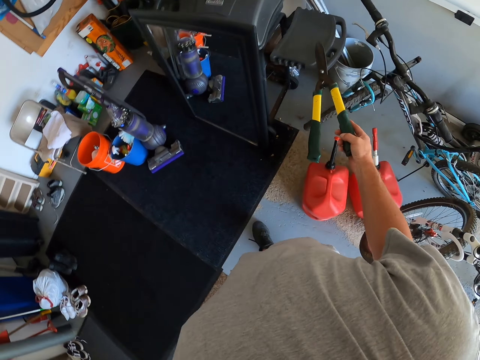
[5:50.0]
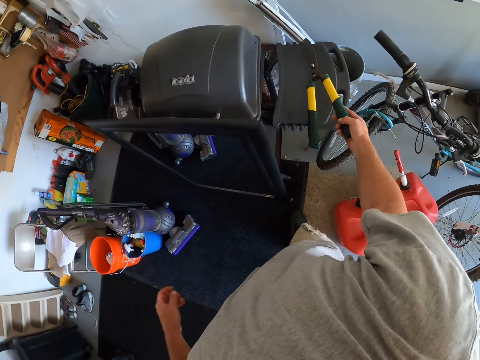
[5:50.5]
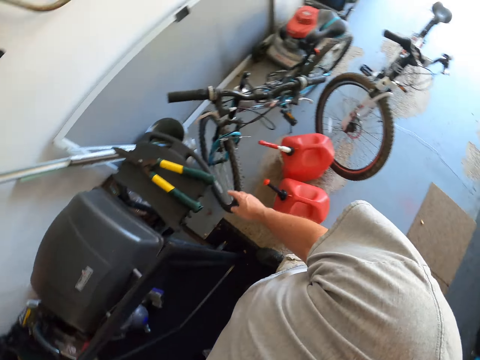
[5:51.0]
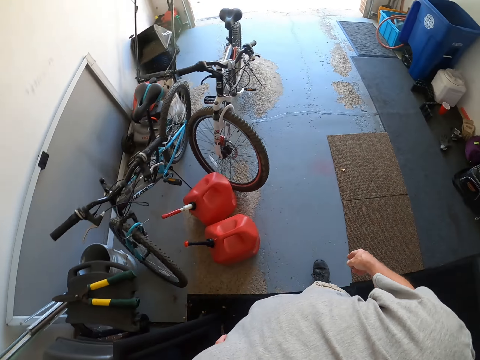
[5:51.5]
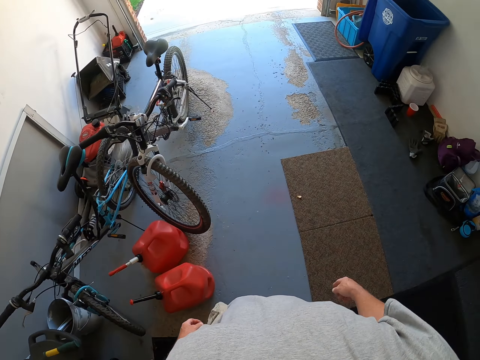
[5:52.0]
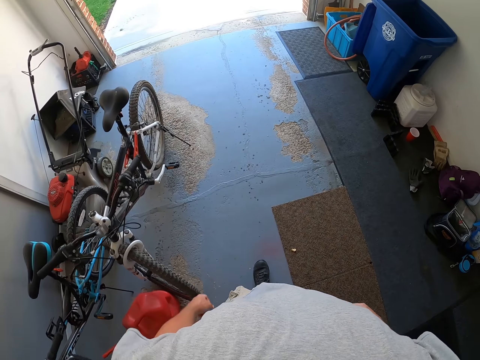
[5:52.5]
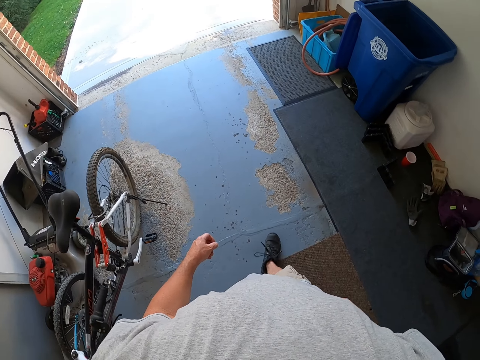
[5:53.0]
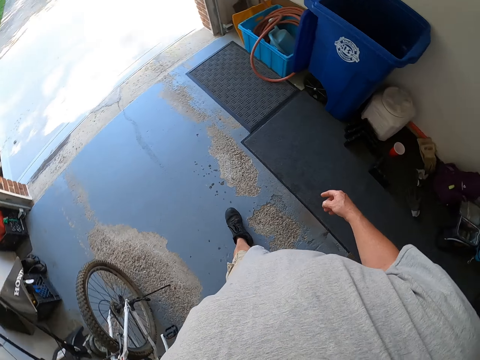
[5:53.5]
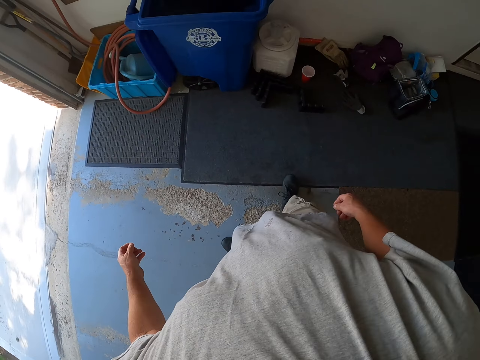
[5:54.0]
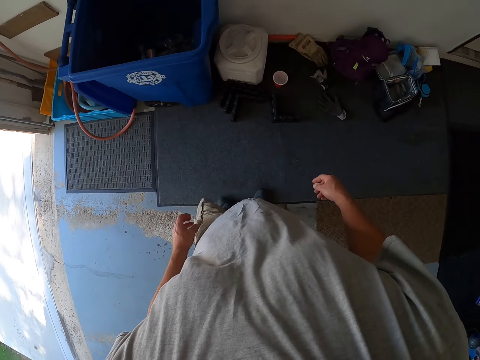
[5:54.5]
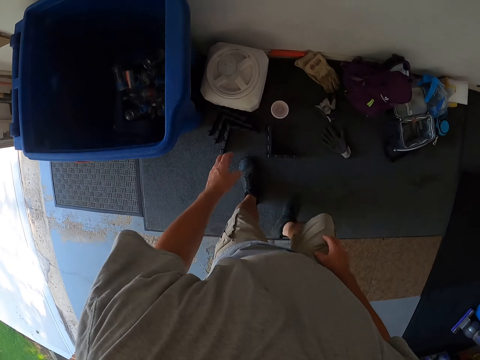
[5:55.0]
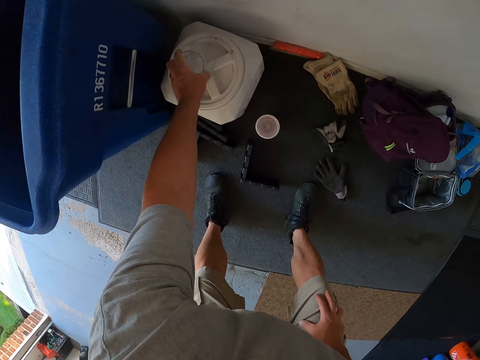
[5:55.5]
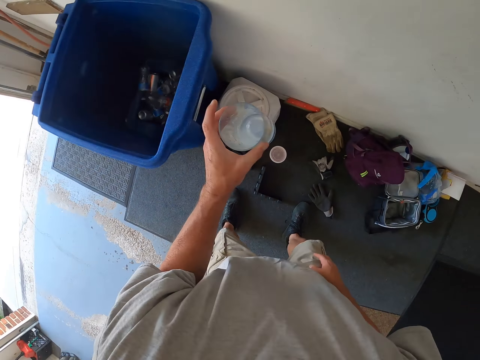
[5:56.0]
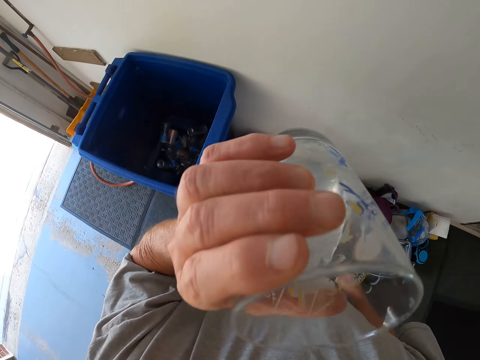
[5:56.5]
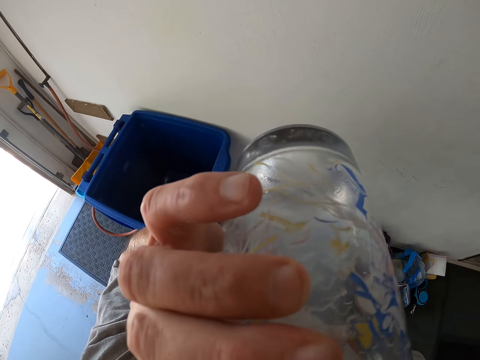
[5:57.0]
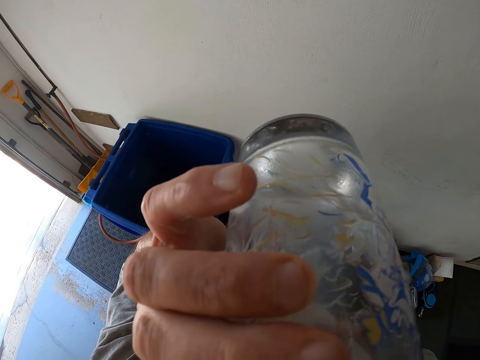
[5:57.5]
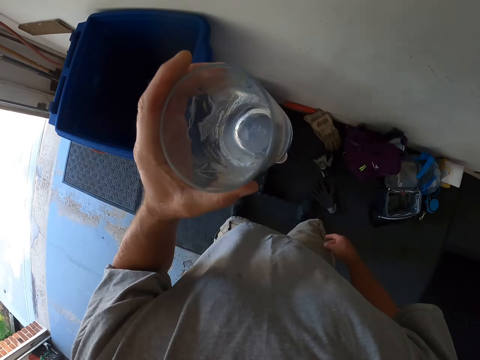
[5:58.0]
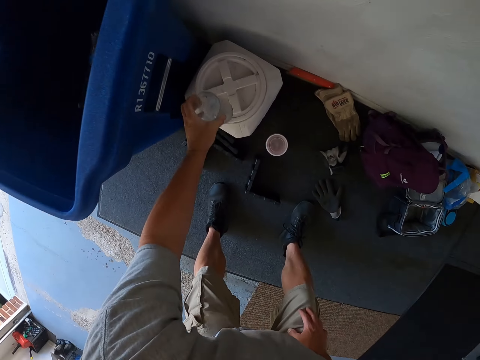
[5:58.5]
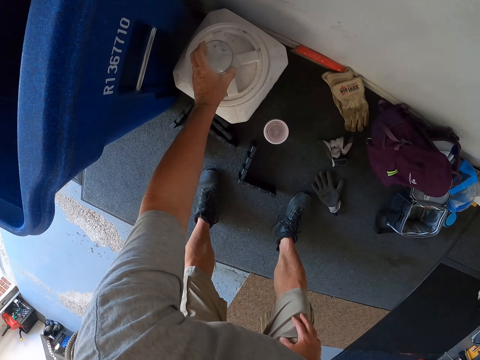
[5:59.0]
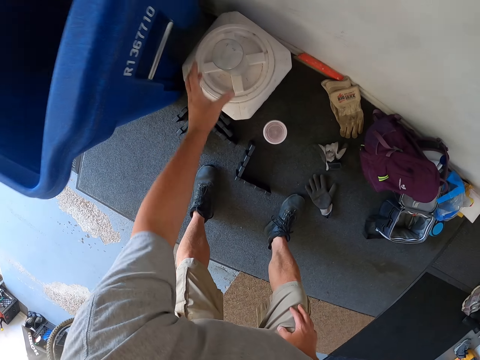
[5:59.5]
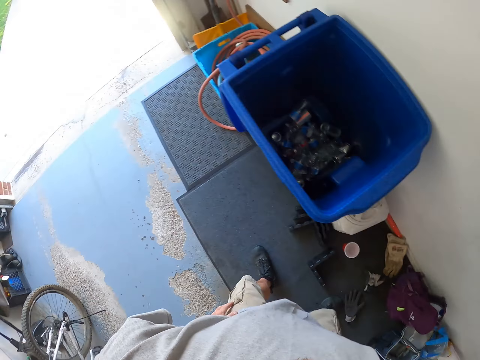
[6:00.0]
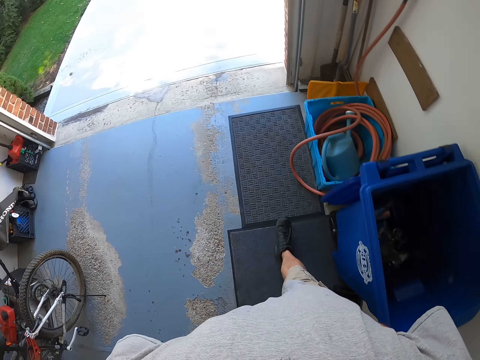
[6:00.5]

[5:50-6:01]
The camera wearer places a pruning tool, the secateurs, on something. They walk around the workshop. They pick up a glass of water and drink the water. They place the glass on something.

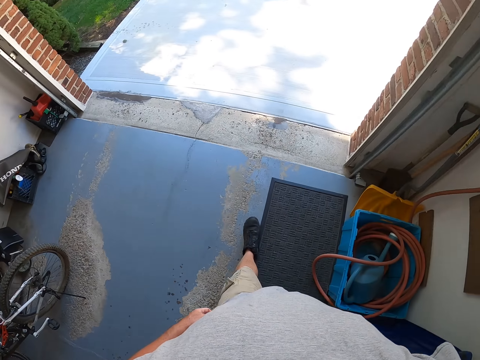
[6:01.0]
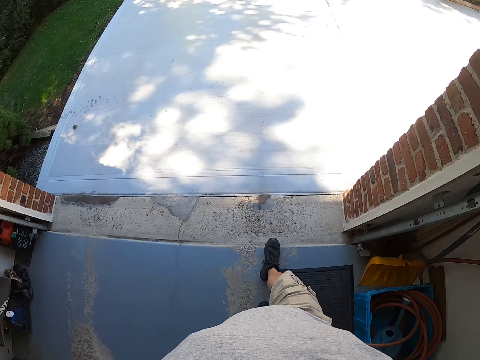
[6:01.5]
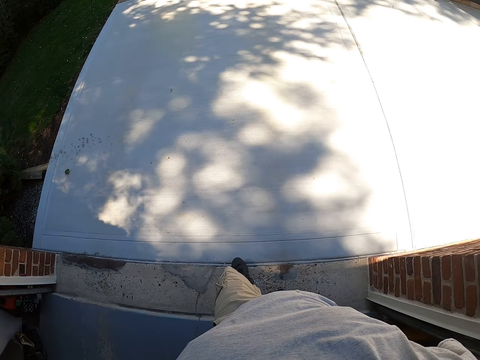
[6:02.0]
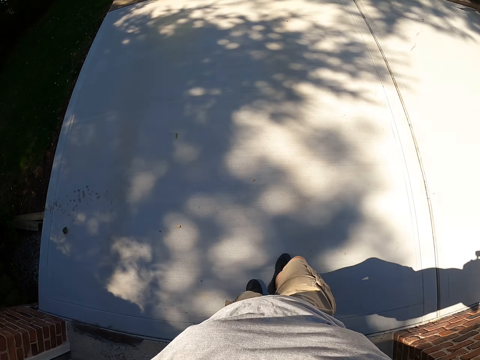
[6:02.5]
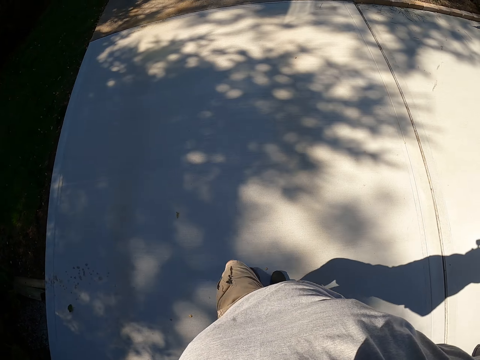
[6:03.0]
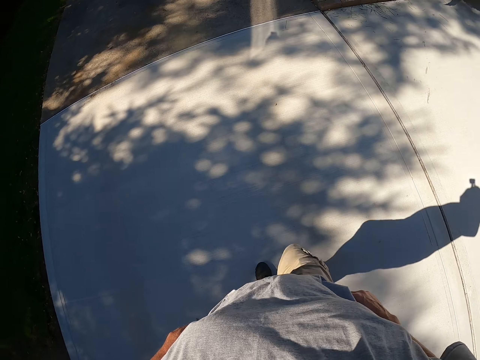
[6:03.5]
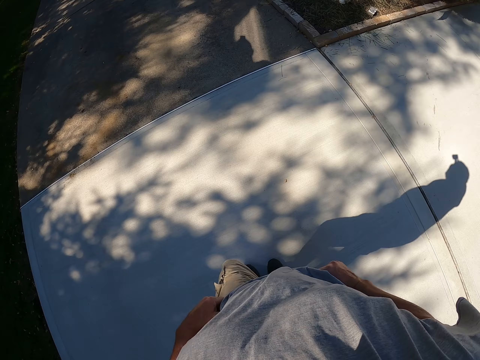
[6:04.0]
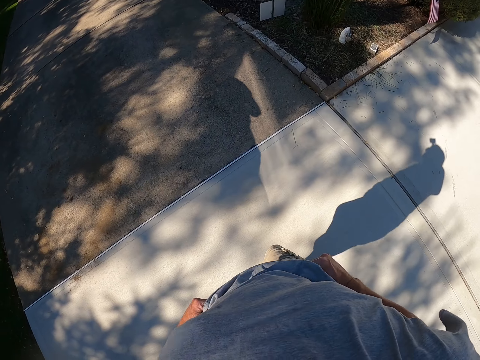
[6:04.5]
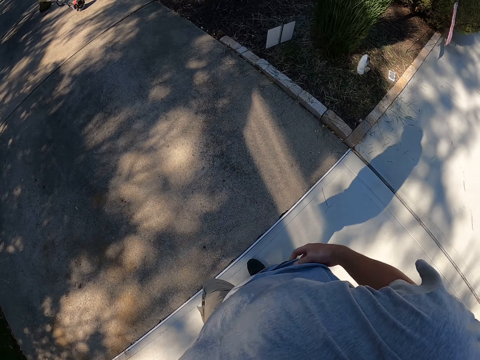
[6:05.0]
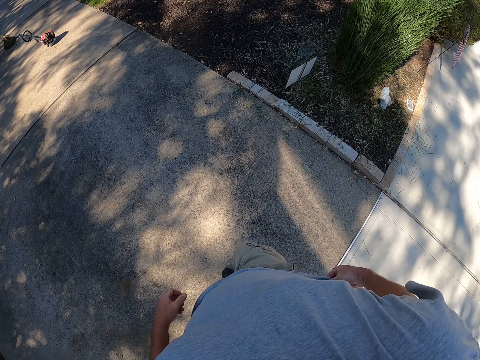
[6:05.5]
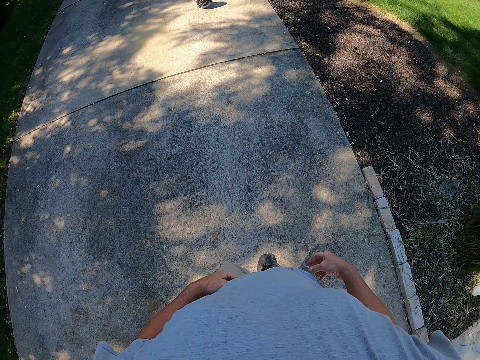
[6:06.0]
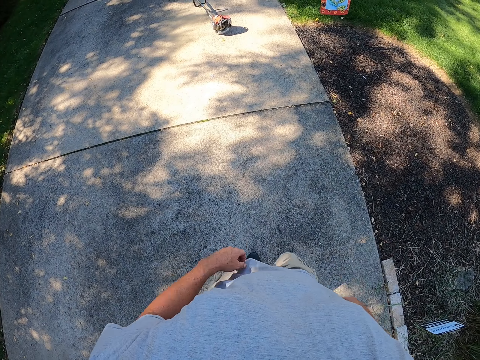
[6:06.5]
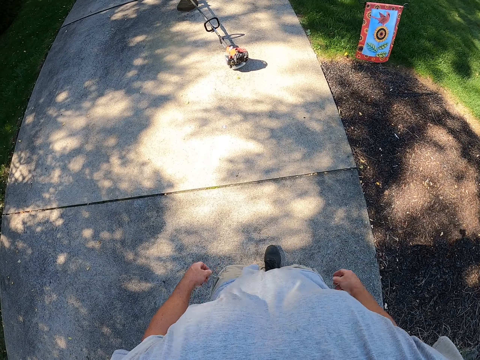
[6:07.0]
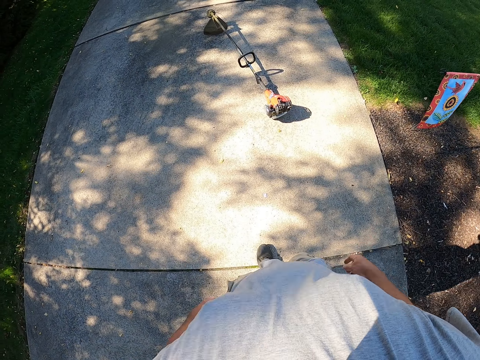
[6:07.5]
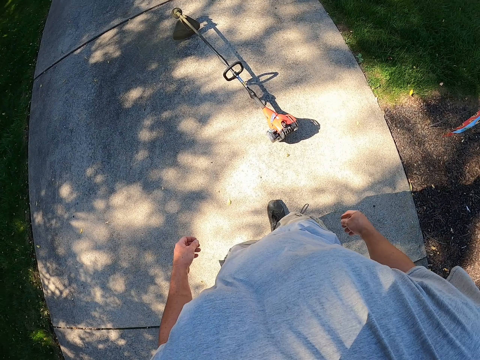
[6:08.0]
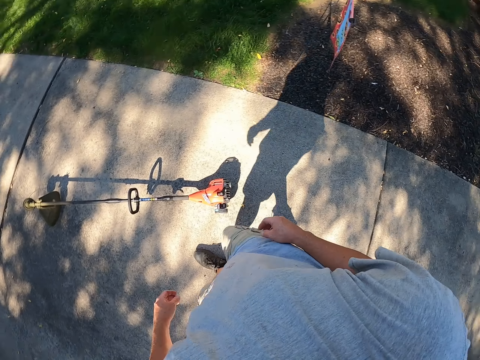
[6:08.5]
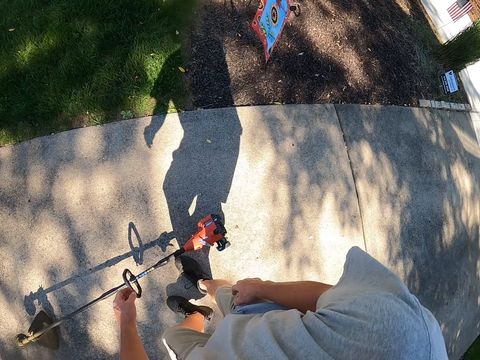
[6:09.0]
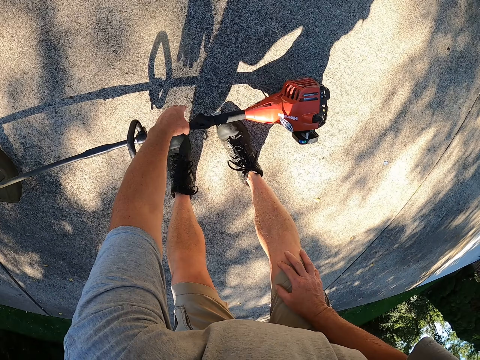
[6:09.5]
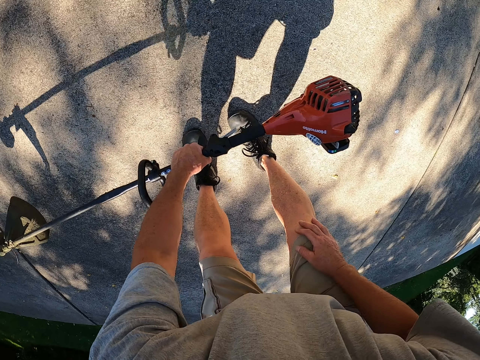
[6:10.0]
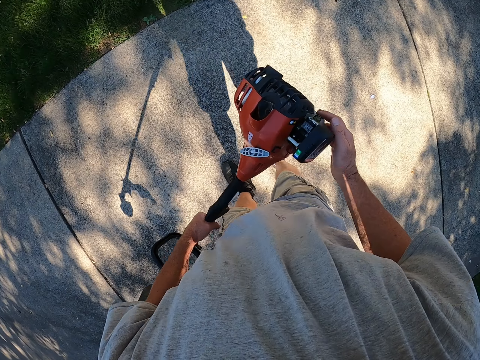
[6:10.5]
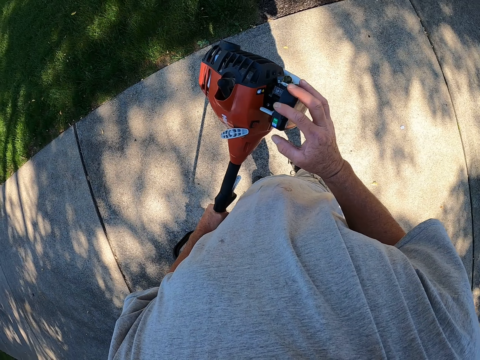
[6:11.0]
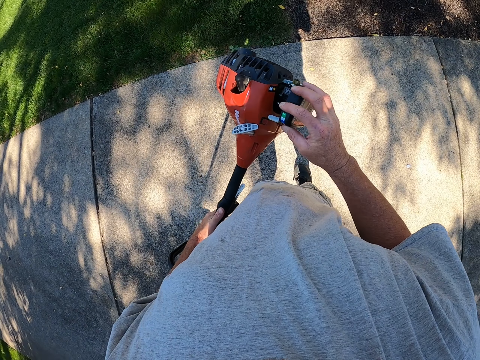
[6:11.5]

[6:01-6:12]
The camera wearer walks out of the workshop. They walk around the compound. They pick up a grass trimmer.

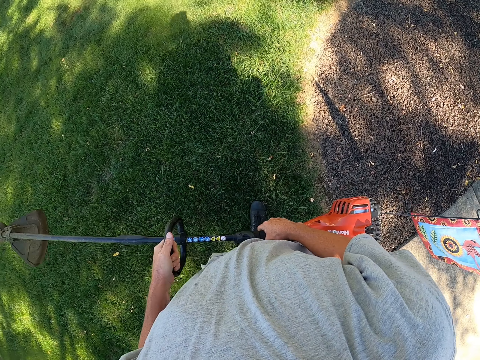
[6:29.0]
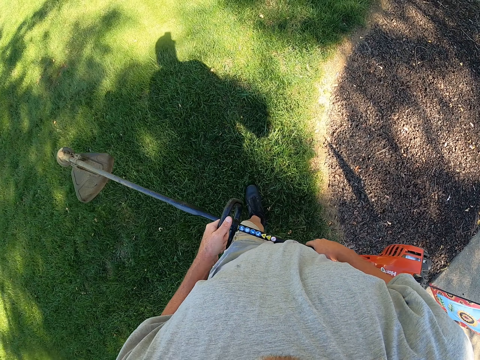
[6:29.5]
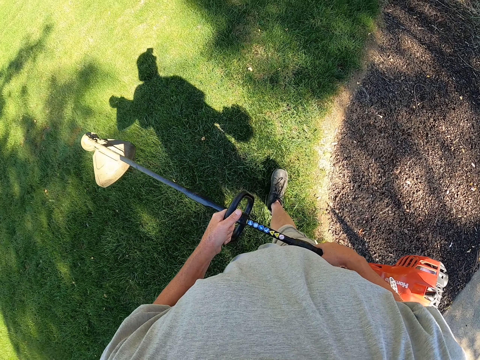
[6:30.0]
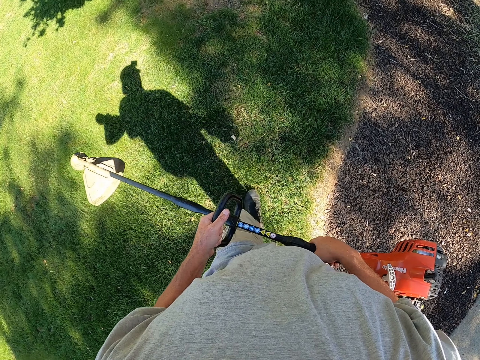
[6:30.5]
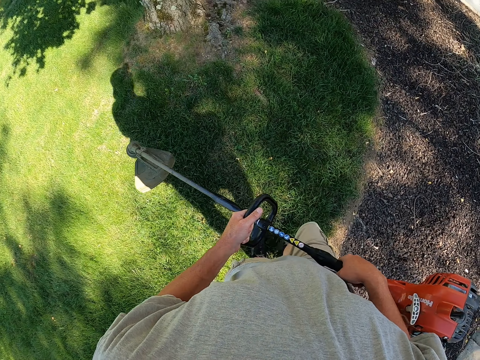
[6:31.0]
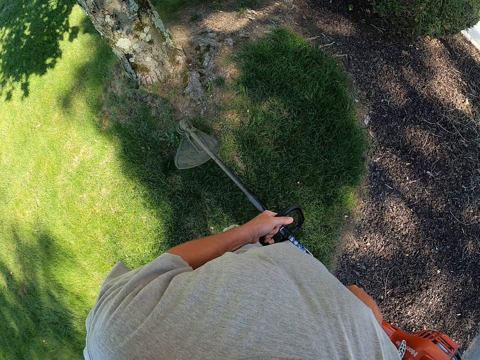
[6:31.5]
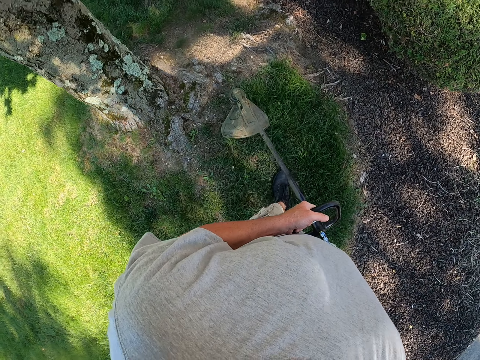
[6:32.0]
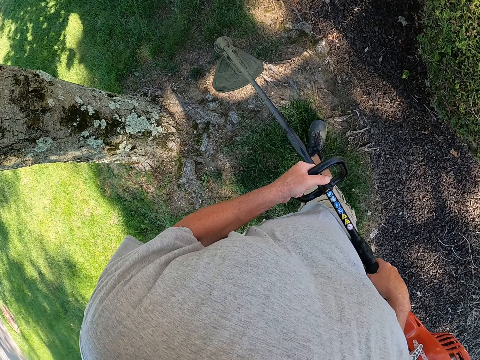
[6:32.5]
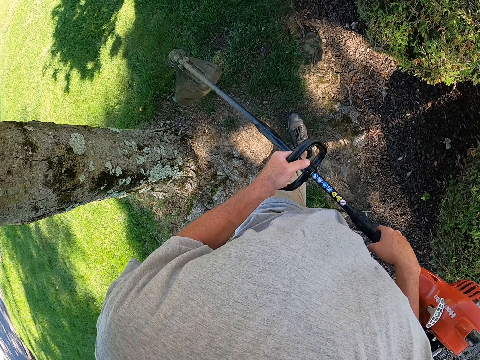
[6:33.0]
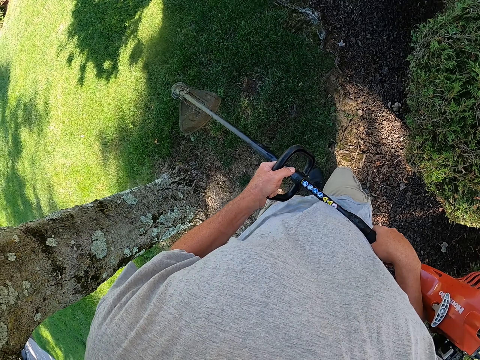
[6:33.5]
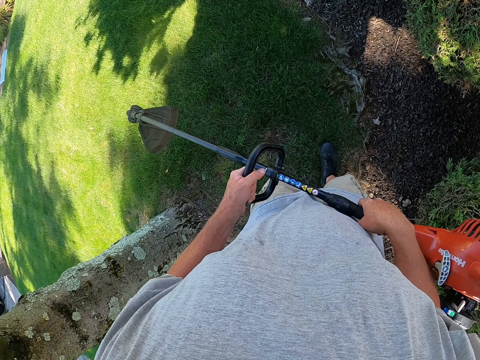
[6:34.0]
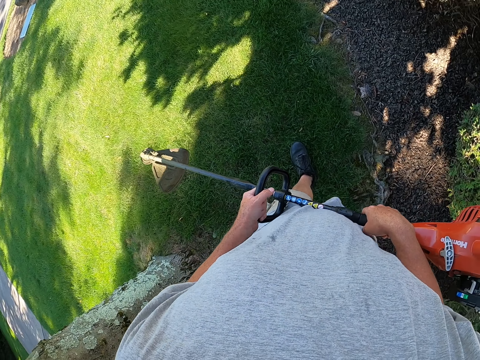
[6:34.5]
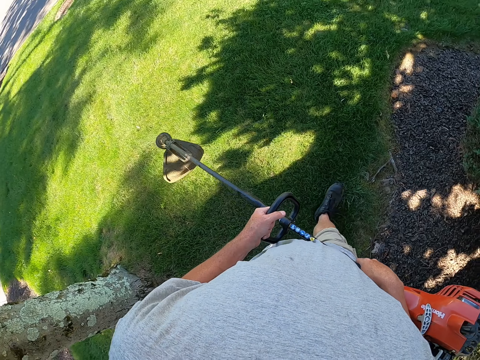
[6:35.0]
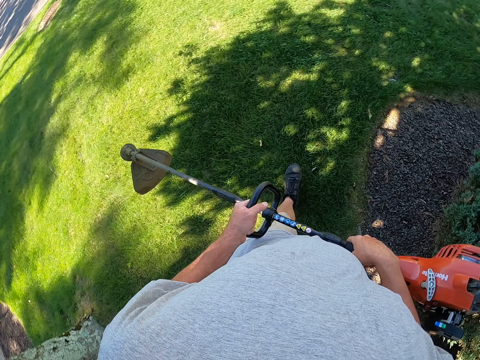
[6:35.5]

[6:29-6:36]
The camera wearer walks around the compound.
